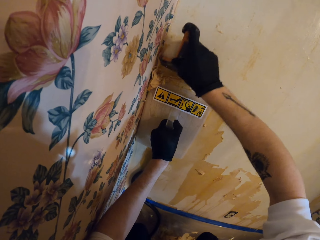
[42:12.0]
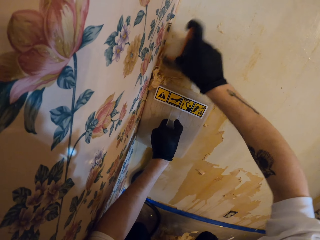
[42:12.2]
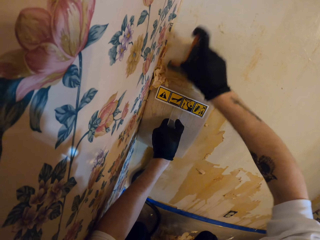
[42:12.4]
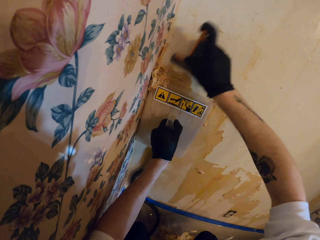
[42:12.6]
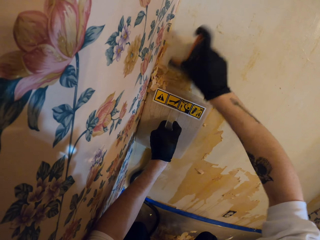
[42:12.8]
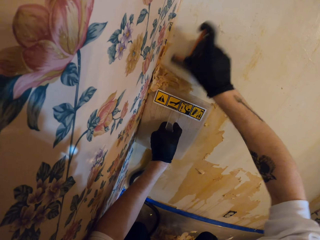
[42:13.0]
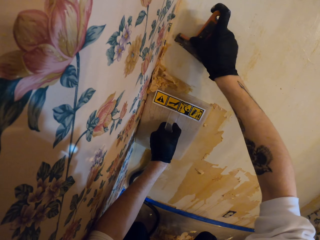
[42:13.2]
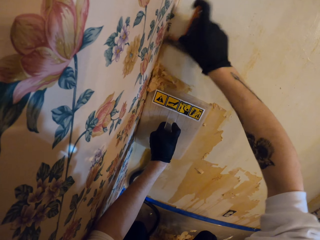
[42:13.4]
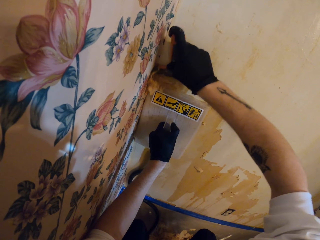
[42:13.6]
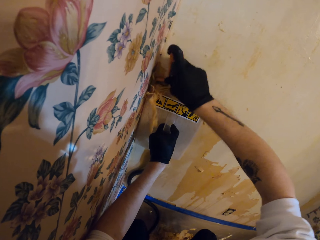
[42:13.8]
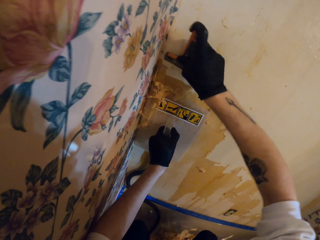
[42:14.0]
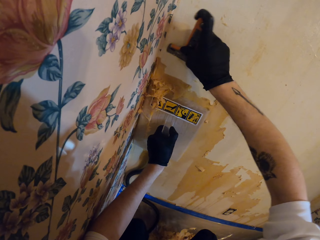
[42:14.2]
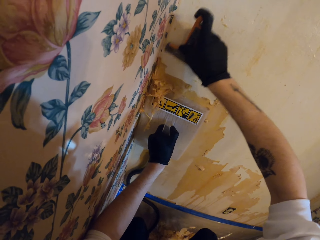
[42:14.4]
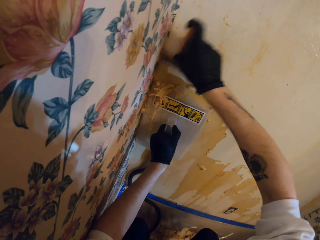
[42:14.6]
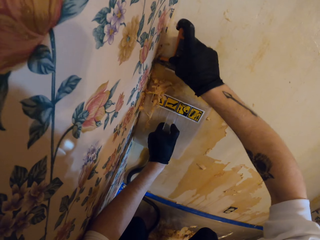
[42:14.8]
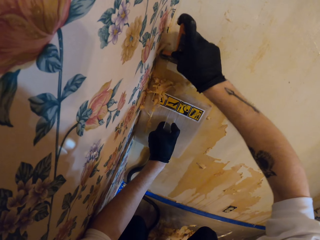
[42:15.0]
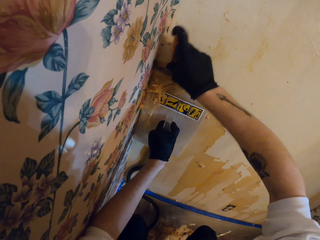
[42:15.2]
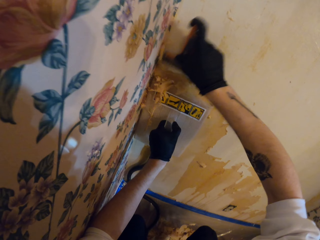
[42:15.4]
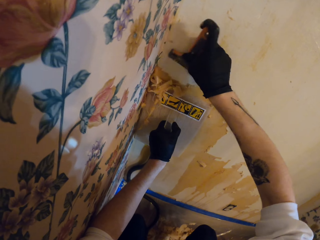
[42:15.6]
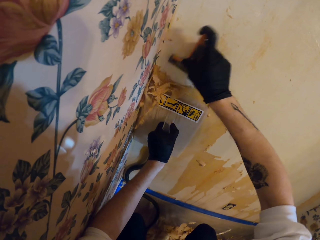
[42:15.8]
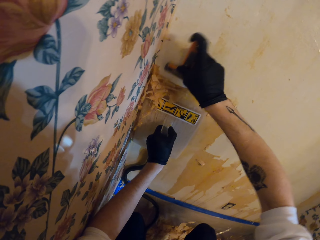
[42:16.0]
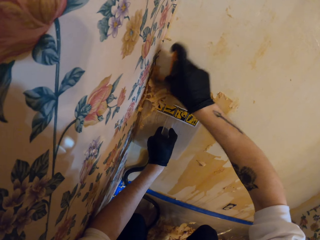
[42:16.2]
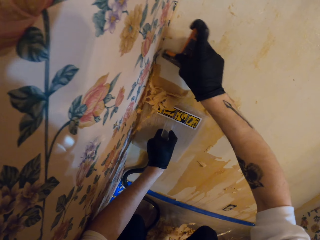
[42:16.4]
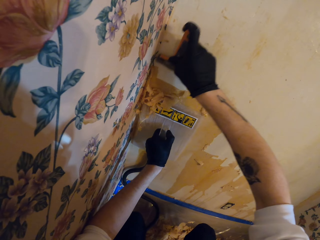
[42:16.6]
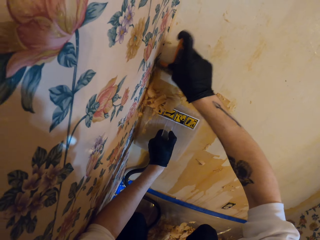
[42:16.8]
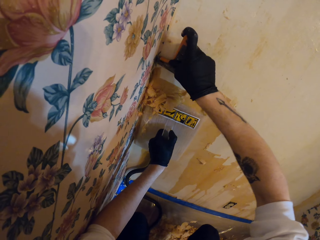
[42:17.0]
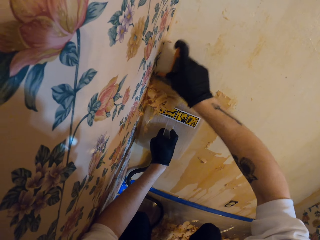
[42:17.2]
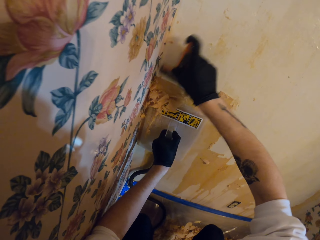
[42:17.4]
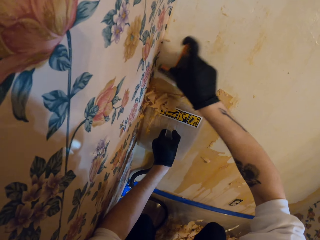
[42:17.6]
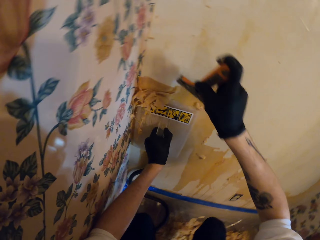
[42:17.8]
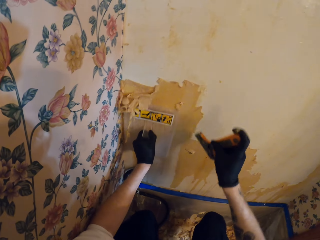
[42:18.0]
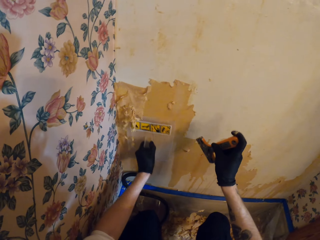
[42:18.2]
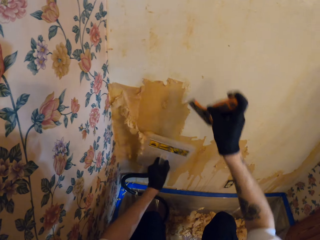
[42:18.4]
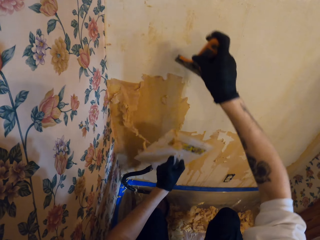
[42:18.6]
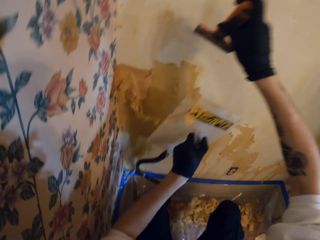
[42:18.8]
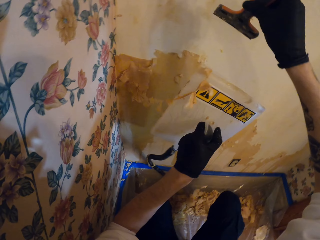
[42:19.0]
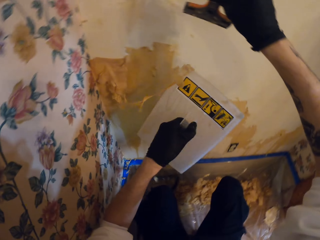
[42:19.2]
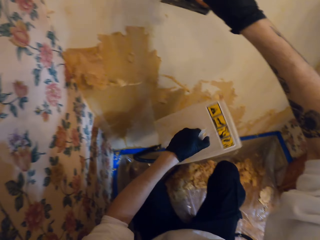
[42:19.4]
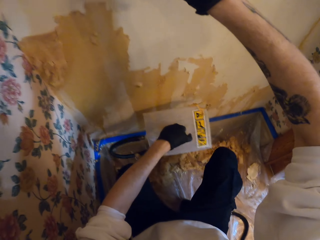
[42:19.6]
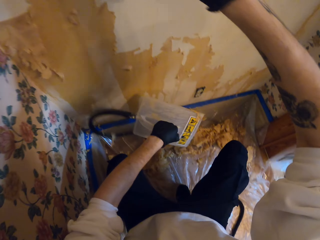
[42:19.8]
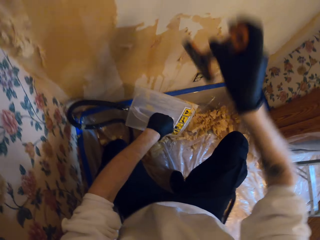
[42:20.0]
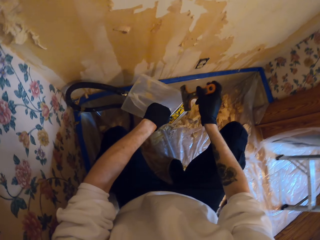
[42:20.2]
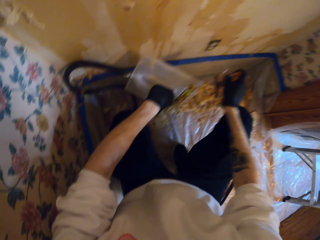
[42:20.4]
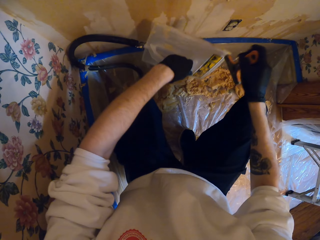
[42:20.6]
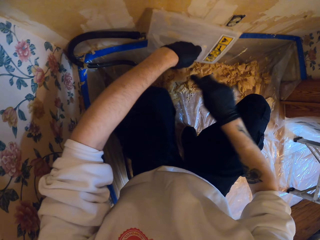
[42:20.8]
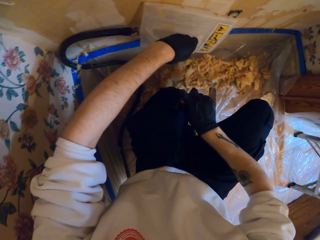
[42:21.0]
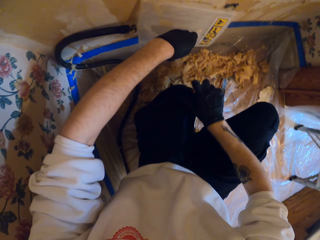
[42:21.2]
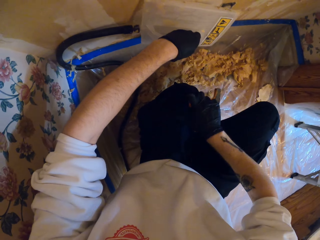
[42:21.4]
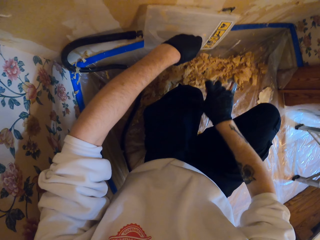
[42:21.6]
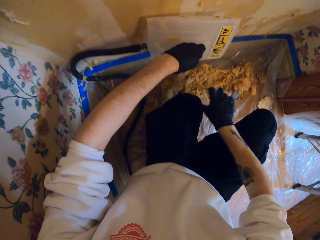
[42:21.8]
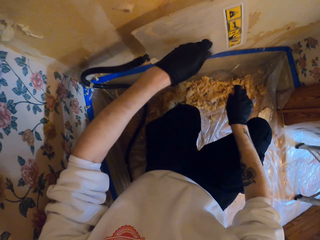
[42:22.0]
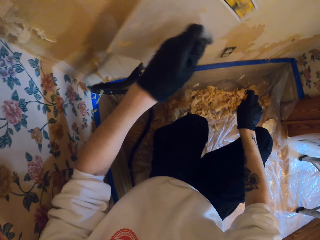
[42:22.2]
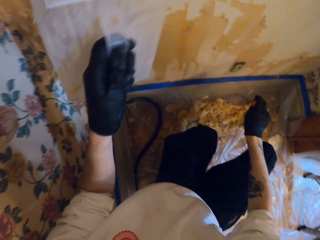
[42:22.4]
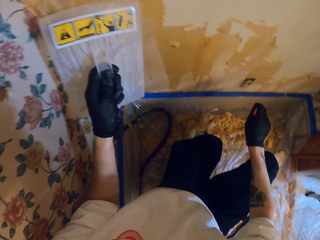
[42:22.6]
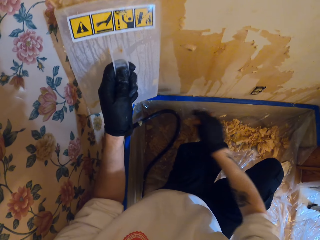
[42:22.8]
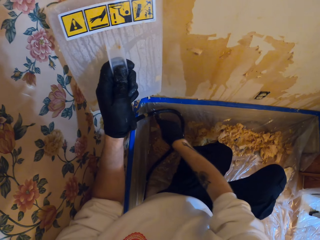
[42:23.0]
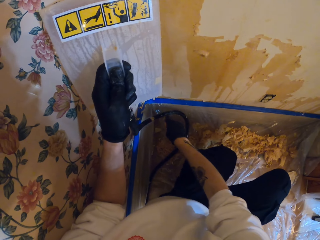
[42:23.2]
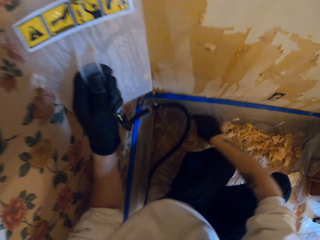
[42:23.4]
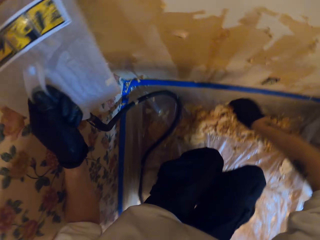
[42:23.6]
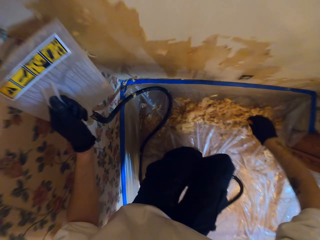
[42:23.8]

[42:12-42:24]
The camera wearer lifts a wallpaper steamer plate. They wipe the wallpaper steamer plate. They remove wallpaper from the scraper. They wipe the trousers. They lift the wallpaper steamer plate.

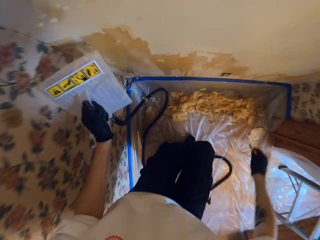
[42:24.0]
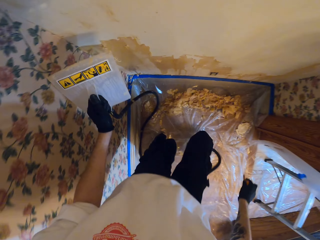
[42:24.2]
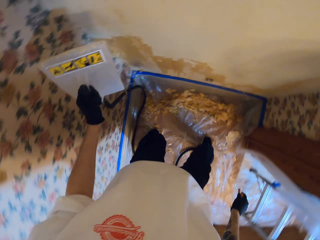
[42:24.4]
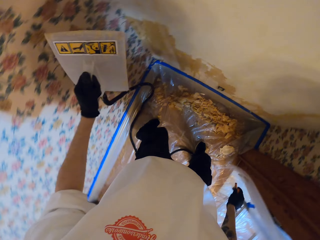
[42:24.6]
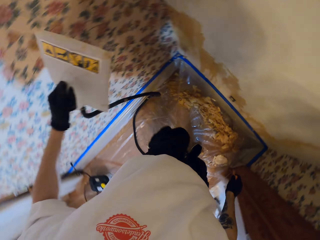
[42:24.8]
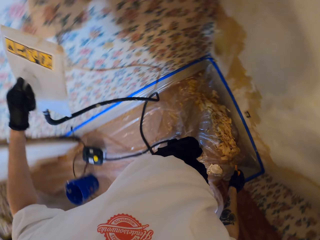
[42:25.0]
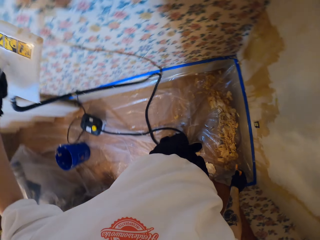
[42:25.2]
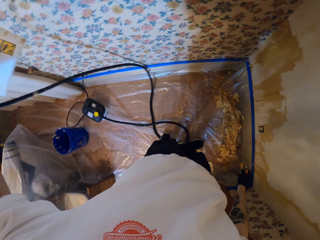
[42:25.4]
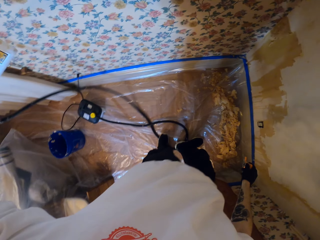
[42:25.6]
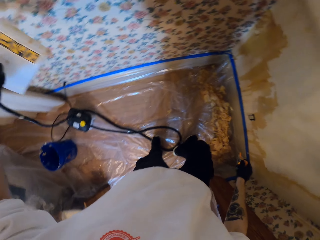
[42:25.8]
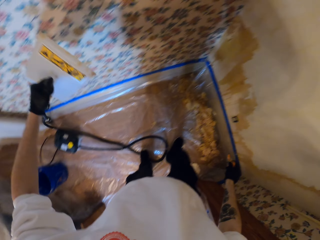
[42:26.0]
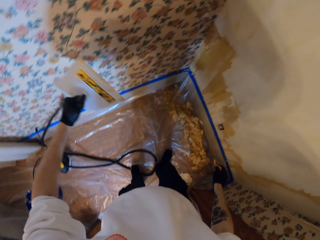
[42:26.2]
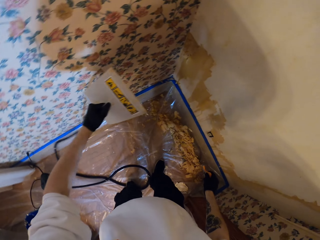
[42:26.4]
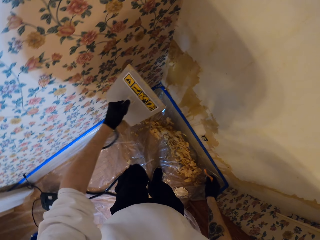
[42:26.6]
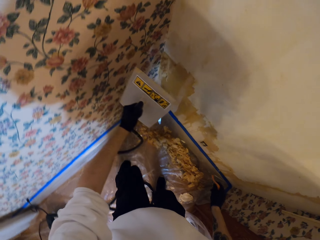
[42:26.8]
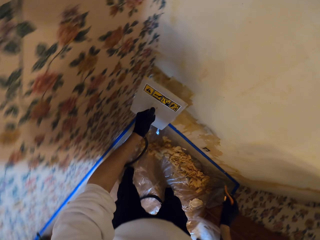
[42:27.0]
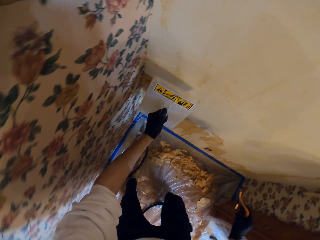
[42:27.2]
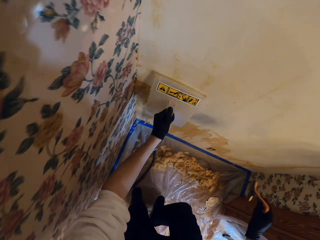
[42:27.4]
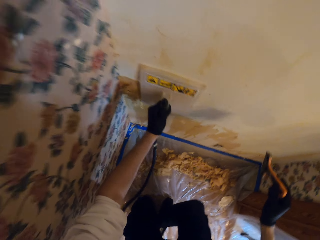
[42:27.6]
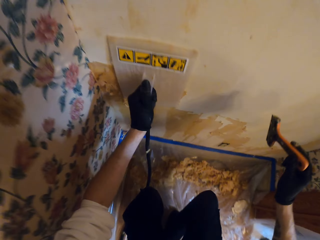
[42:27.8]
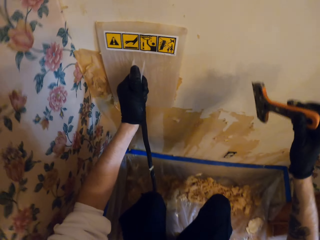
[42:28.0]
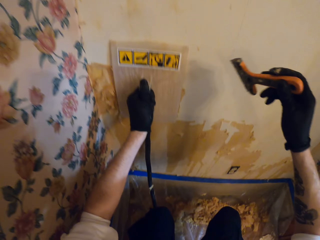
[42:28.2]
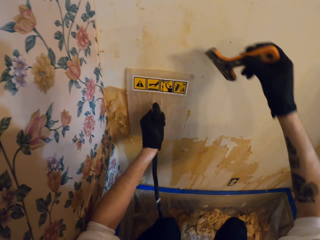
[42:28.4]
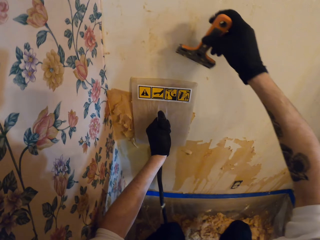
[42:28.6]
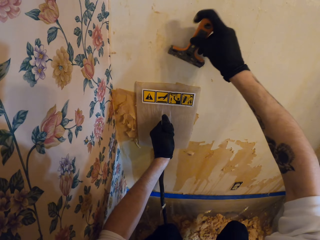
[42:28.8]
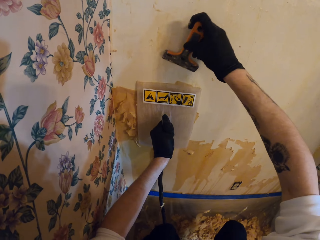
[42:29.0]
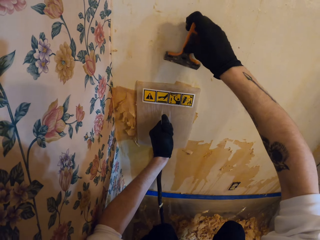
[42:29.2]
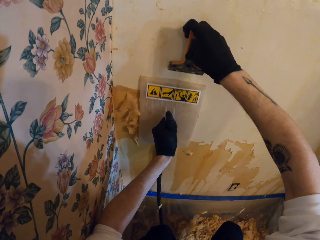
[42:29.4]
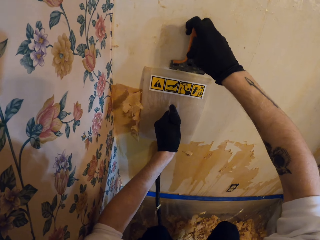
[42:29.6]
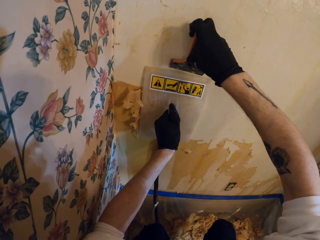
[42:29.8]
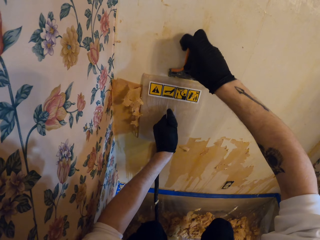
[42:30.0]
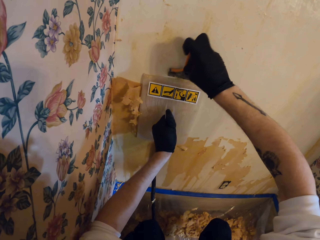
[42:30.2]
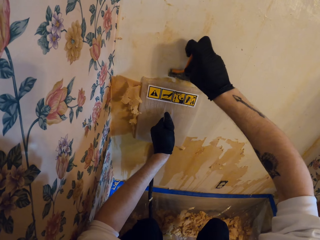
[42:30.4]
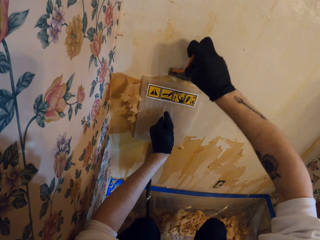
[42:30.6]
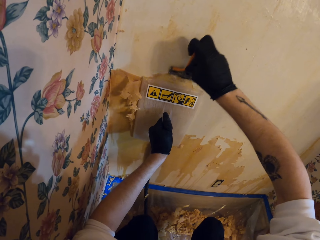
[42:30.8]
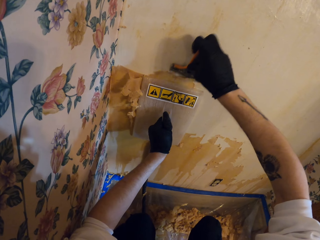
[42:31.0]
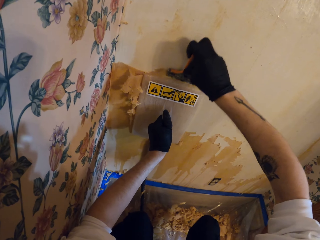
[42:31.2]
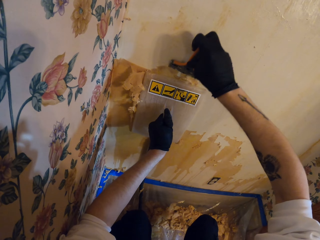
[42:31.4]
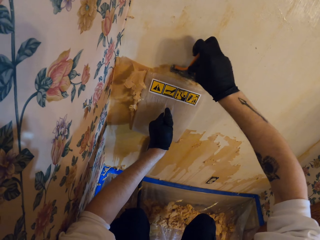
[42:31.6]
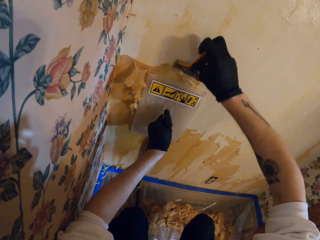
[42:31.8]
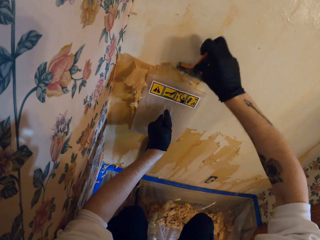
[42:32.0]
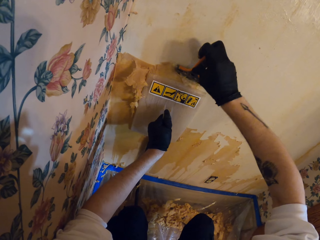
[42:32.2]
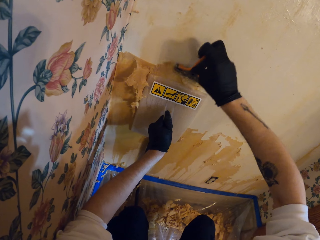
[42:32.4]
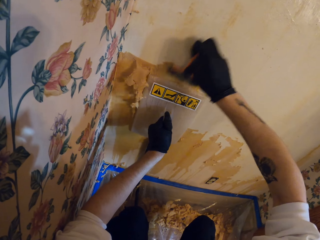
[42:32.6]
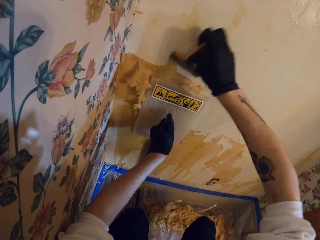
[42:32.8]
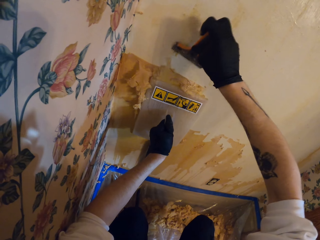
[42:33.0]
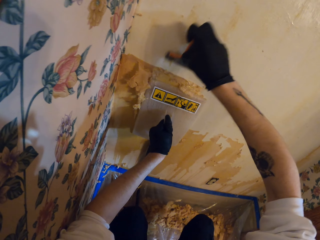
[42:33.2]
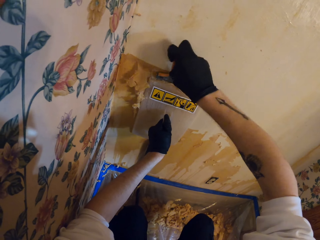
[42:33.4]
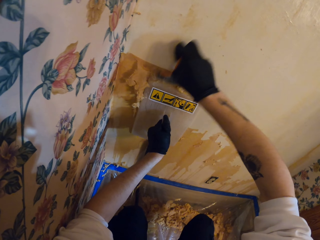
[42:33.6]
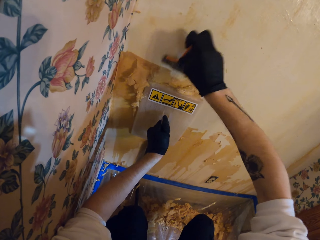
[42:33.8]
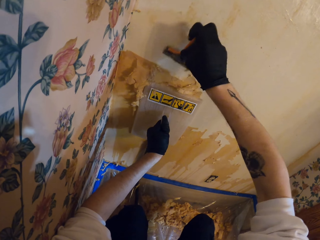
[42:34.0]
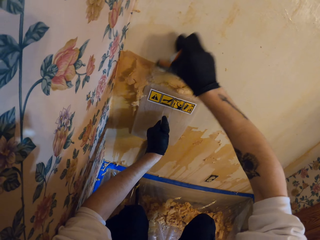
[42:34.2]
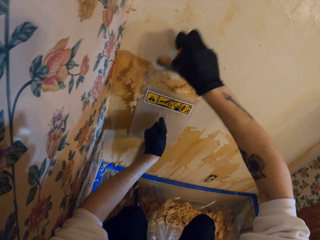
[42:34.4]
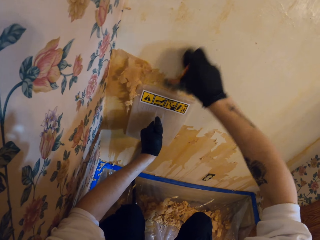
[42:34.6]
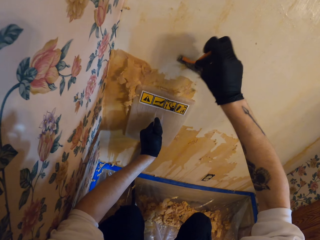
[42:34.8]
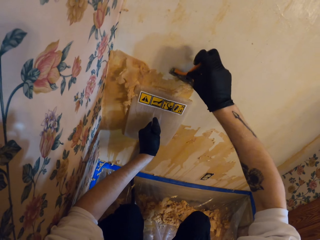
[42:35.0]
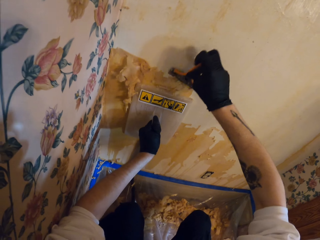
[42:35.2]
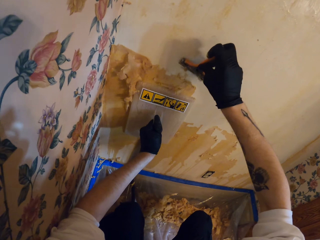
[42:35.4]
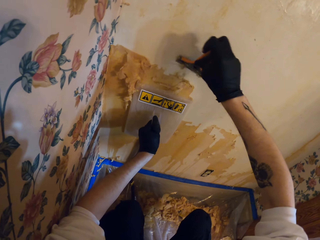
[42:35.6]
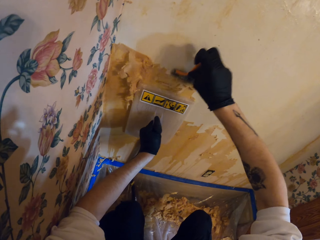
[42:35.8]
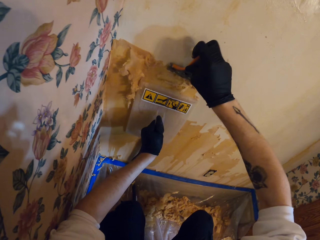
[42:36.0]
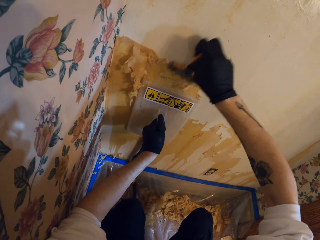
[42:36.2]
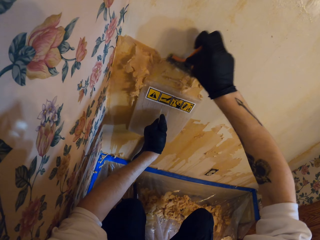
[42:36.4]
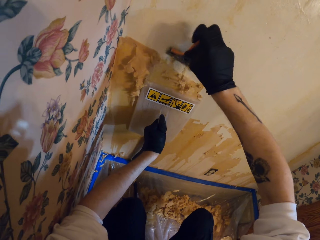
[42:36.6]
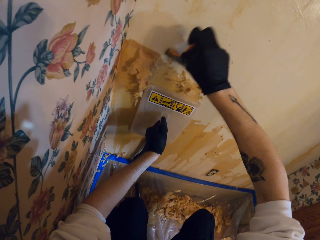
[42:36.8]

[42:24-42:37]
The camera wearer stands, walks towards a wall and adjusts a wallpaper steamer hose. They look around. They squat. They slide a wallpaper steamer plate on the wall. They remove wallpaper with the wallpaper remover. They remove the wallpaper with the scraper. They scrape the wallpaper.
